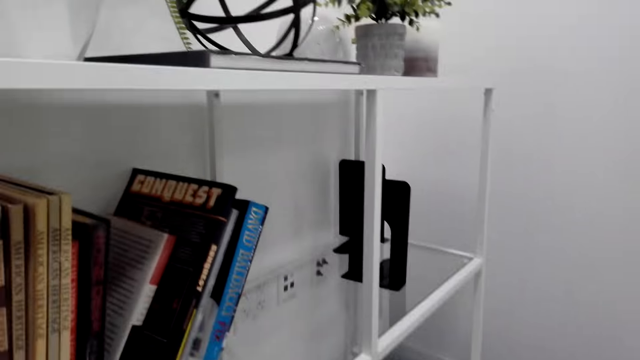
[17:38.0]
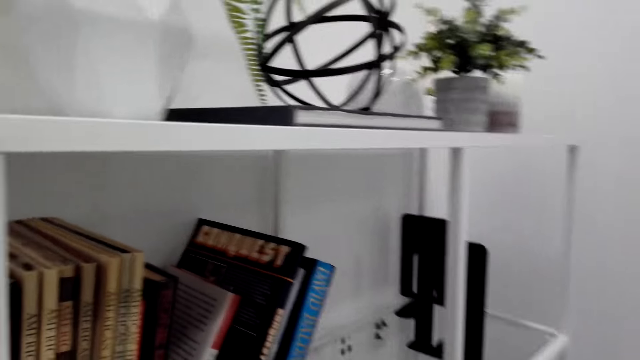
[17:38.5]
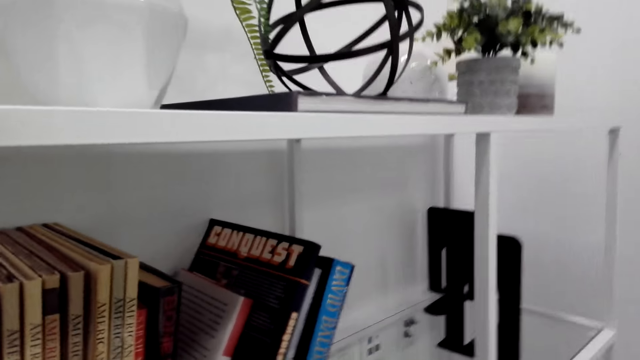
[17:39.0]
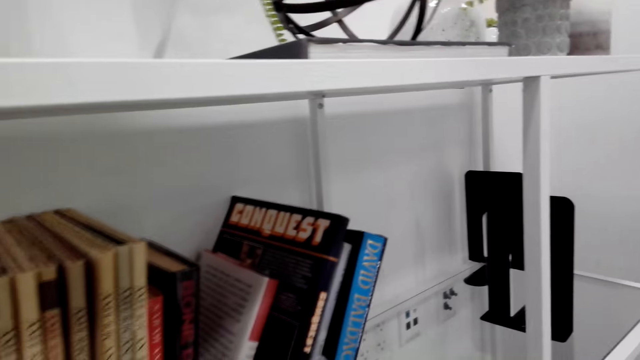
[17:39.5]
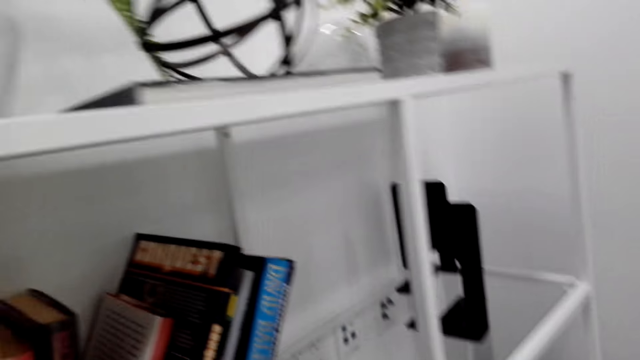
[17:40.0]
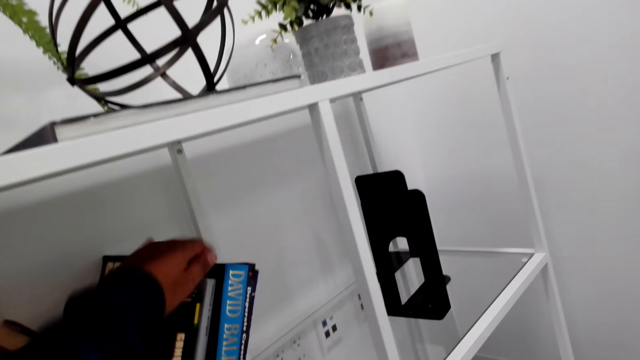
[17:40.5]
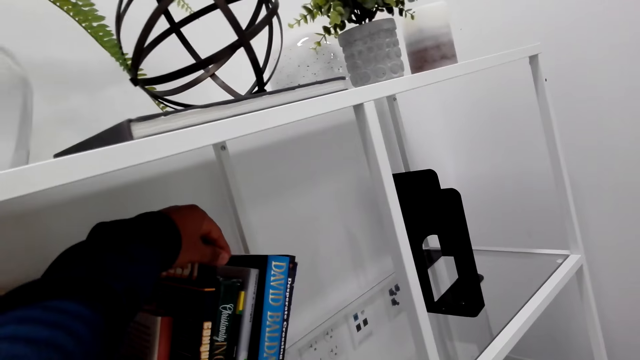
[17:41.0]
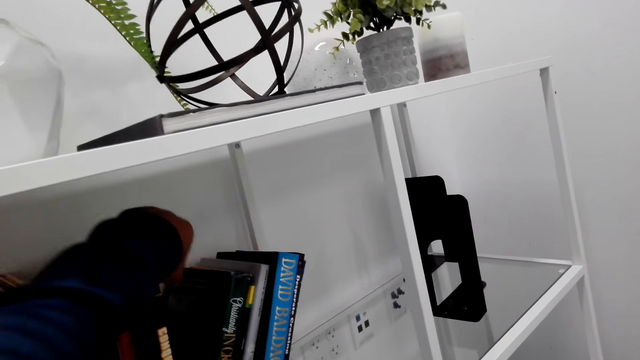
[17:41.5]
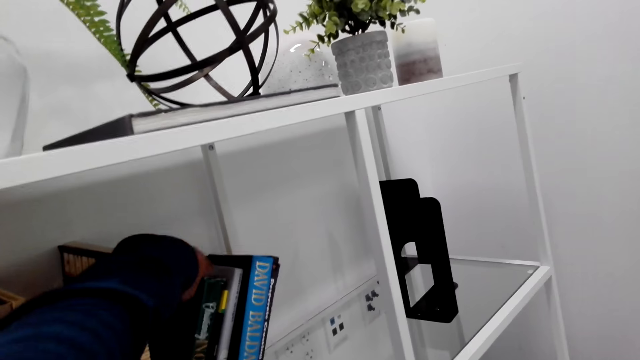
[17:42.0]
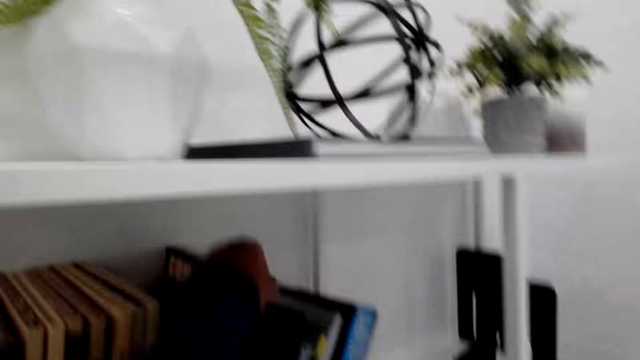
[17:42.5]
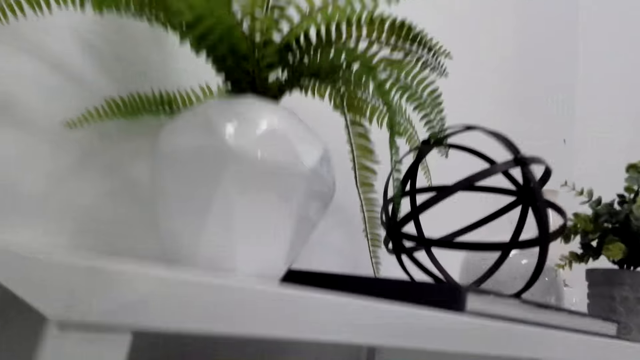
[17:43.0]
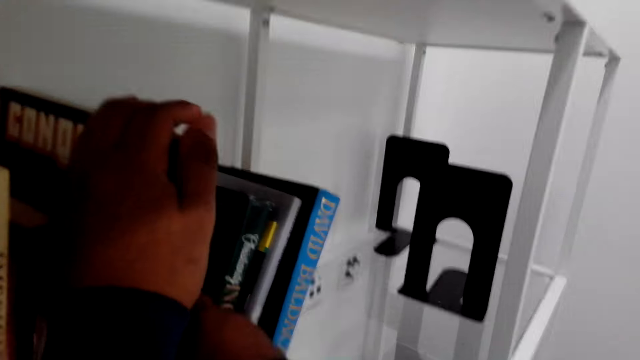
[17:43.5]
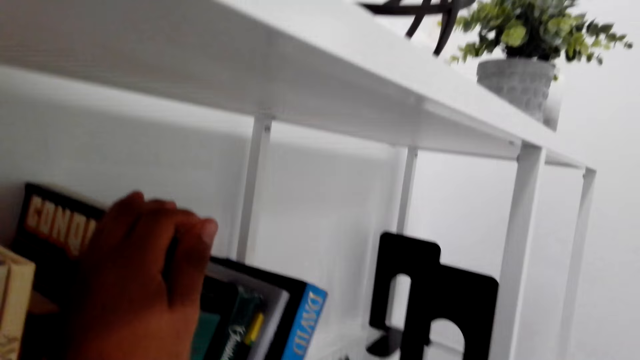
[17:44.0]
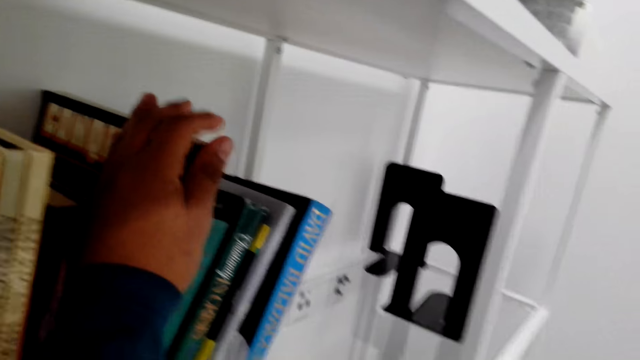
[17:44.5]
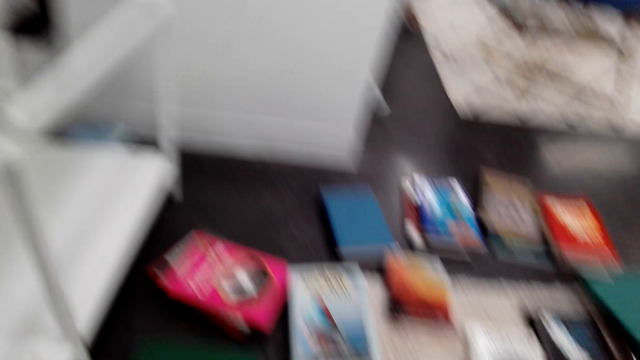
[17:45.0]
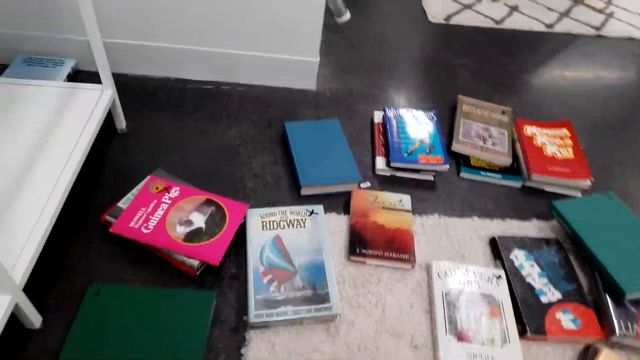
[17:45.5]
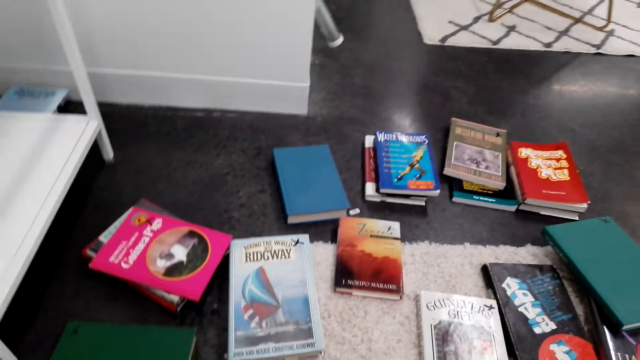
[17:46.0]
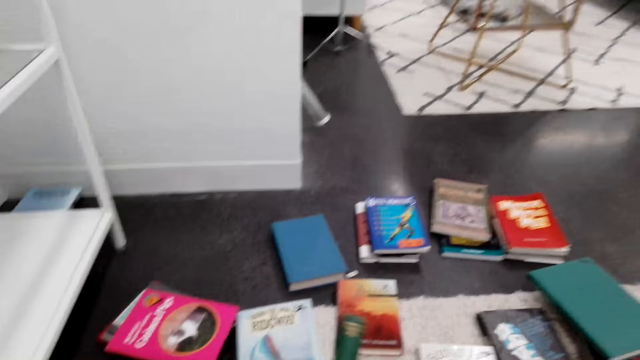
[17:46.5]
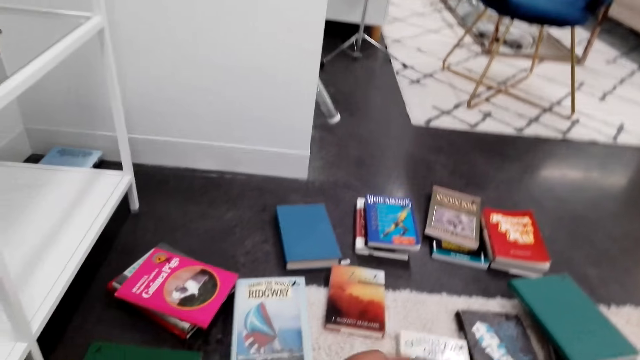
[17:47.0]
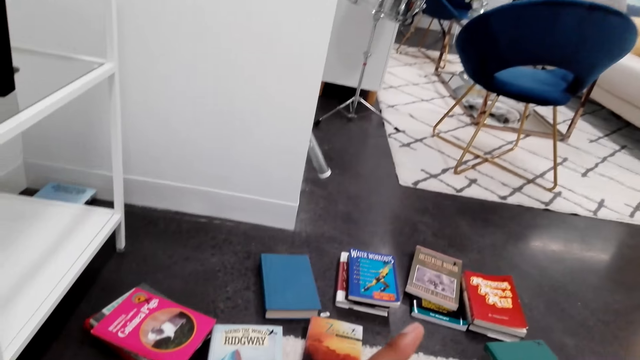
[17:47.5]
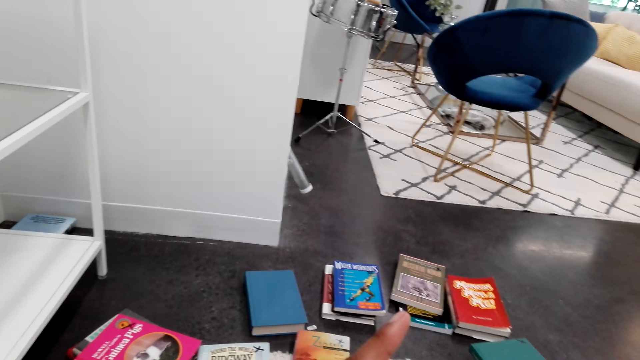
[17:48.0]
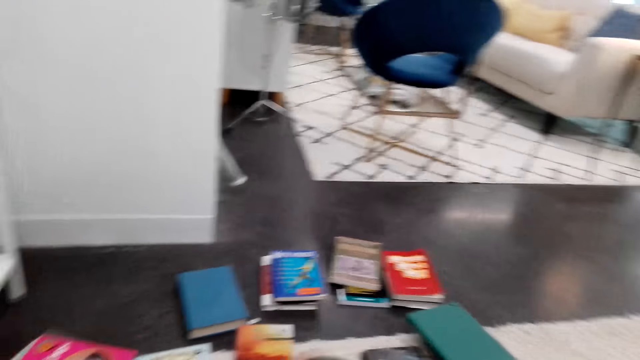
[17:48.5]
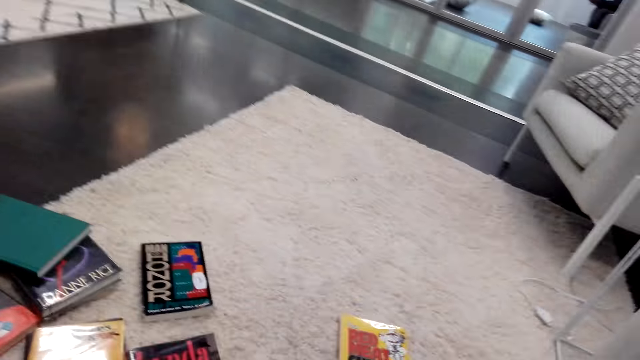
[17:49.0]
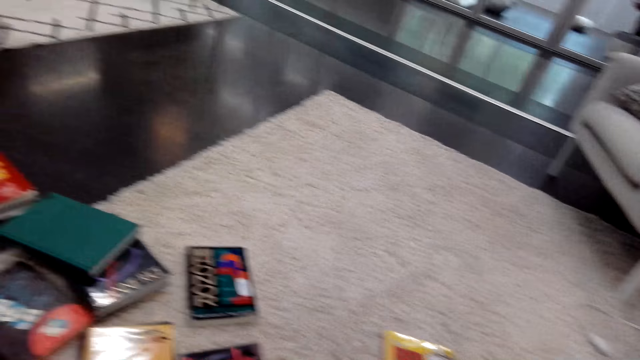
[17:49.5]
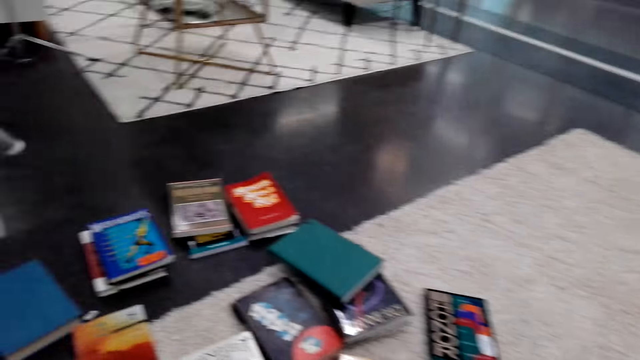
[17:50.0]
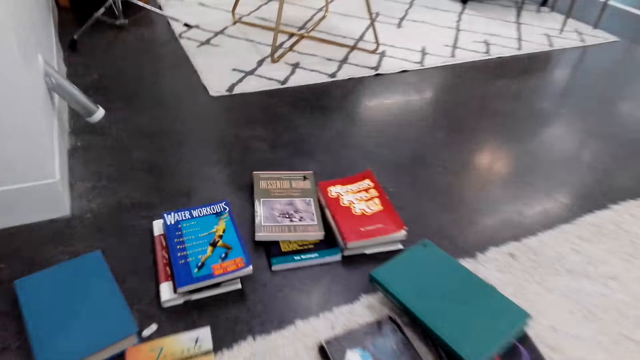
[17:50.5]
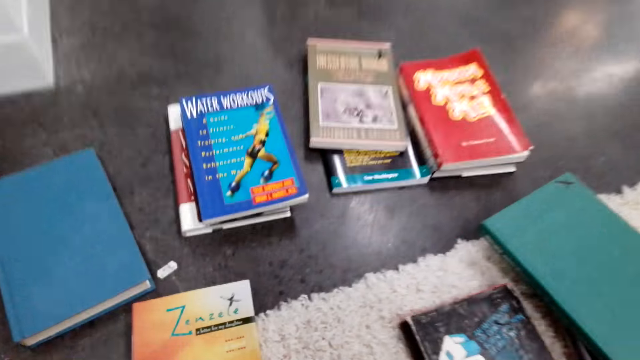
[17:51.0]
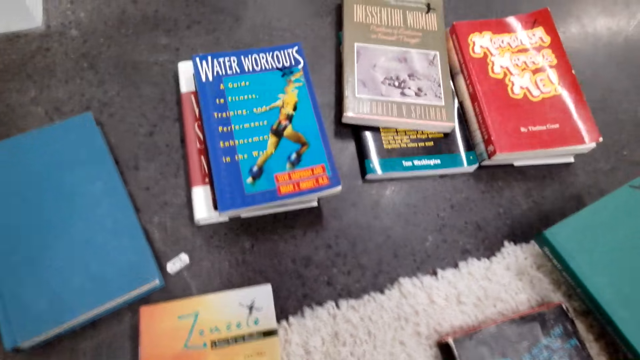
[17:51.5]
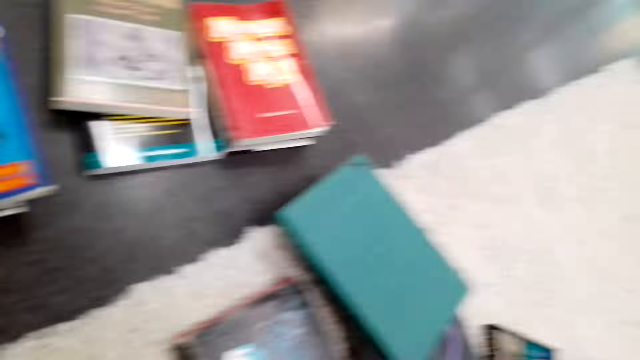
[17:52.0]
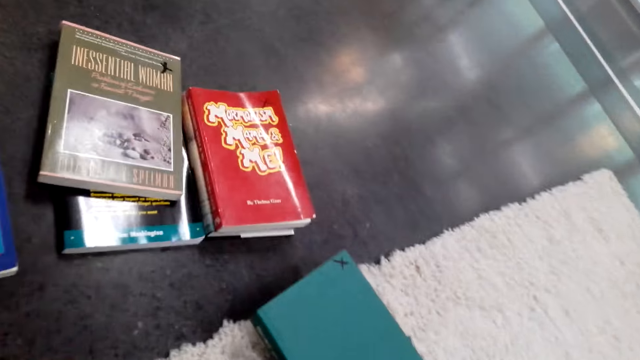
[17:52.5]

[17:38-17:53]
The camera wearer squeezes a book in between other books on the bookshelf. They turn to the shelf. They arrange the book. They hold another book. They look at the books and move their hands down. They lift a book up. They turn. They change sitting position. They arrange the books.

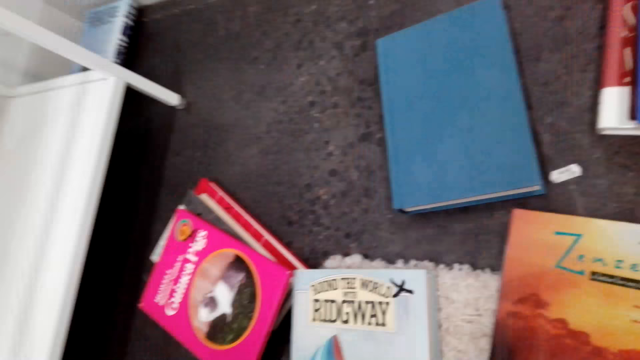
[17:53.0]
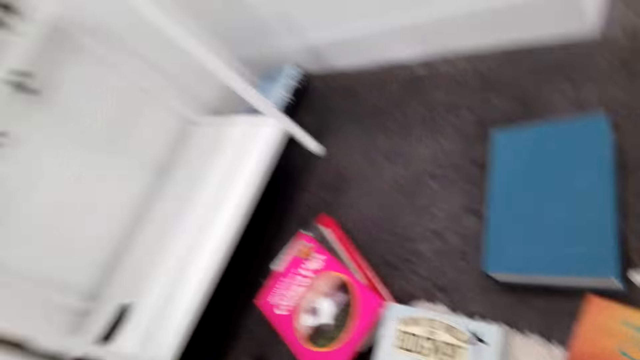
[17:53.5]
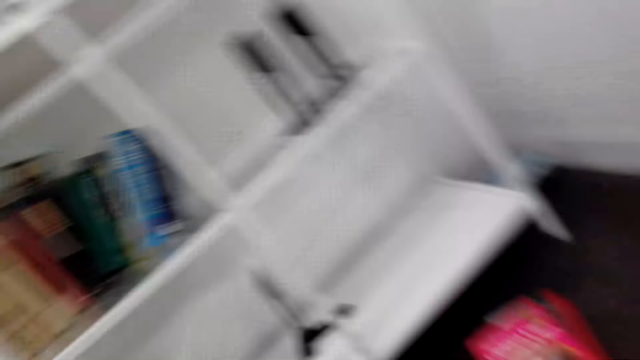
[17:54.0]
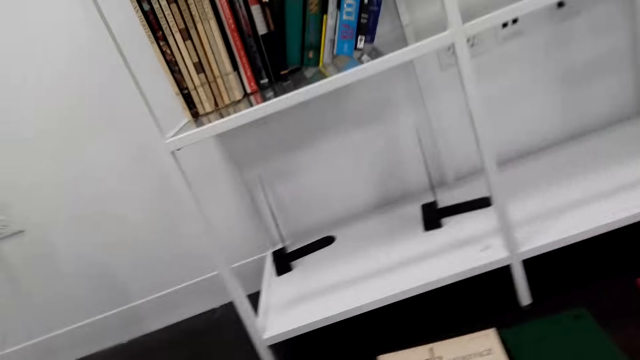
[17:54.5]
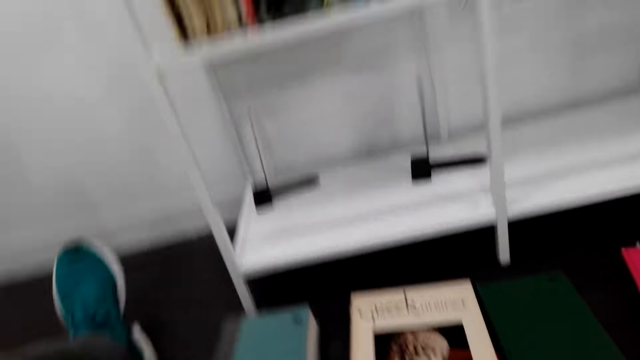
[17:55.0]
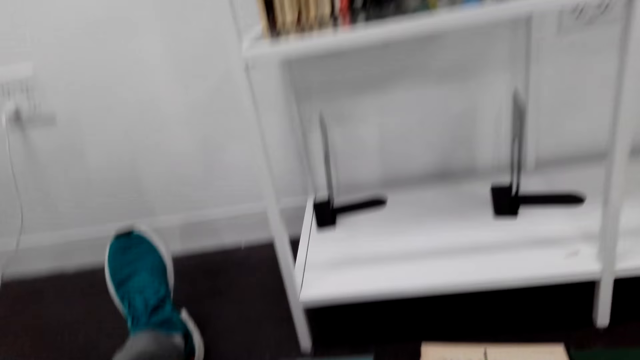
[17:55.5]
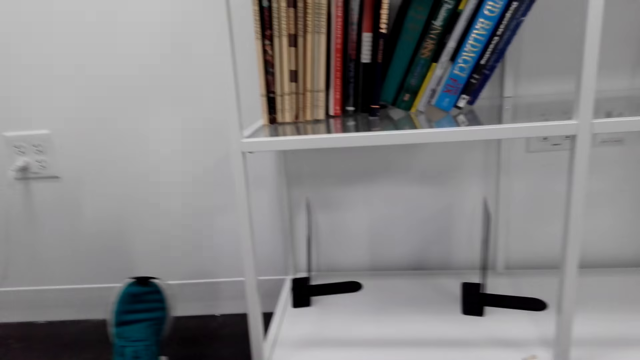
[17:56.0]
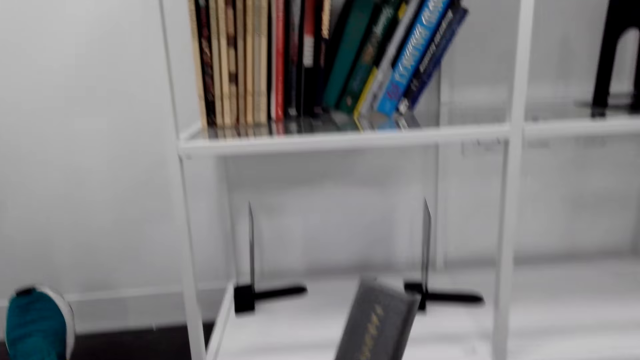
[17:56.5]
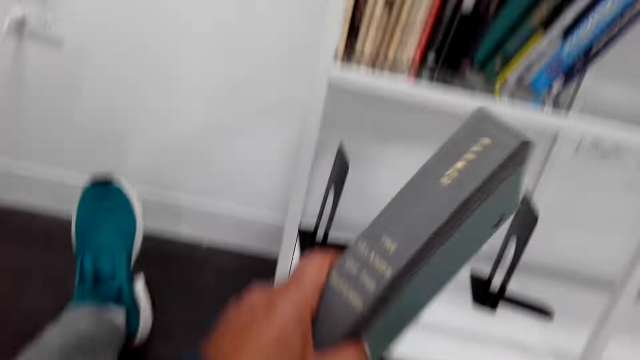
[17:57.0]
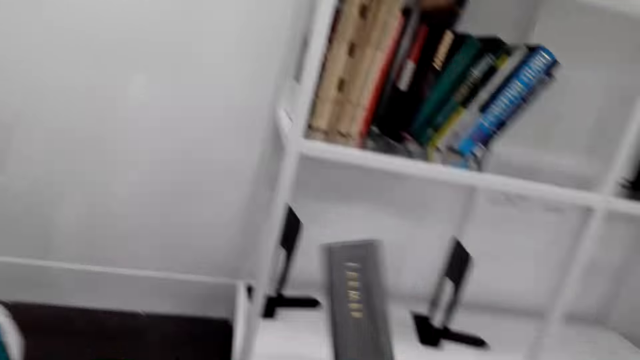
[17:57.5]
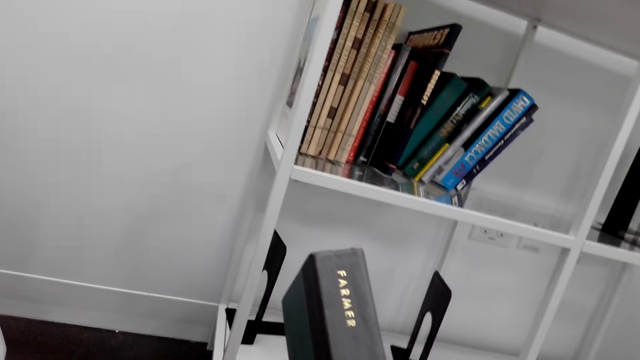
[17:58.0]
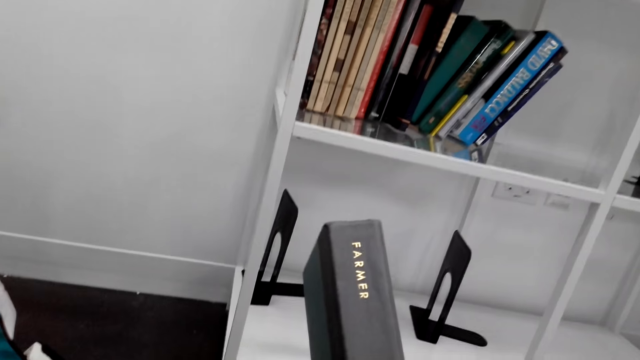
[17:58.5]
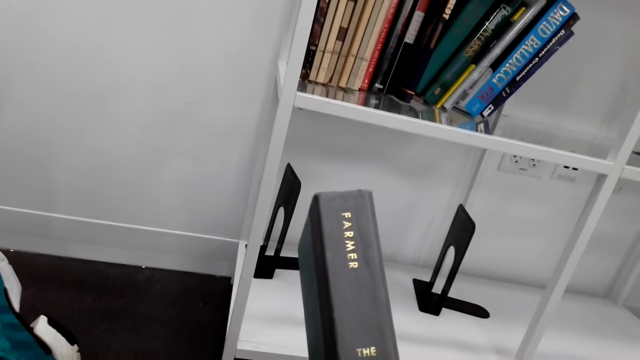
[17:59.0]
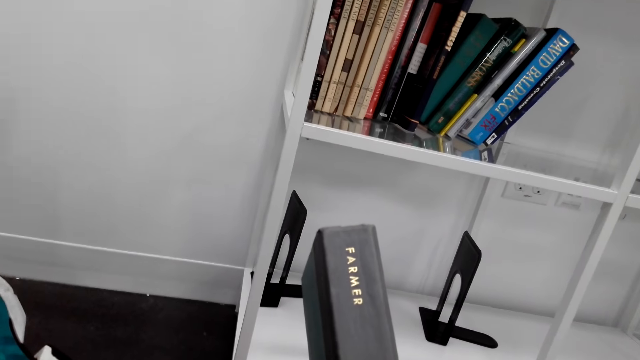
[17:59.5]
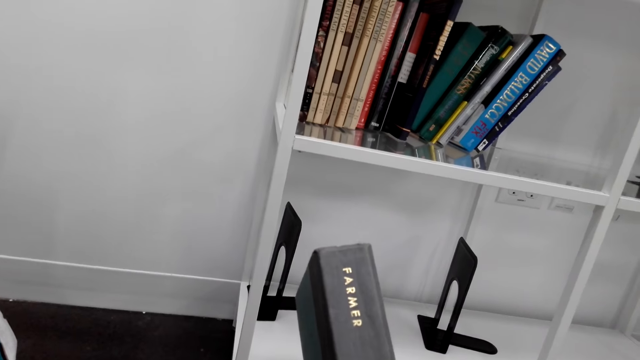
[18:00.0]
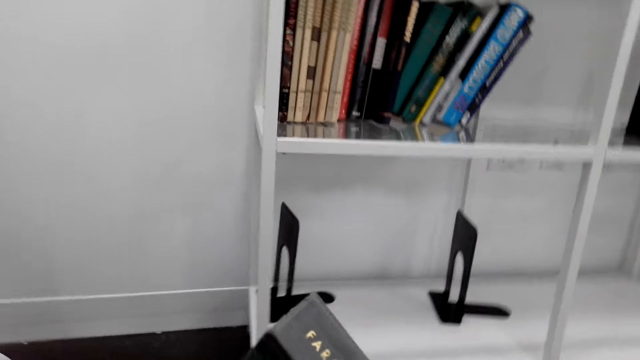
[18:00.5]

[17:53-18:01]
The camera wearer lifts the book up. They hold the book and read the book cover.
